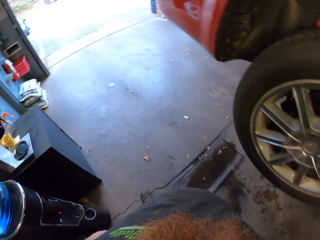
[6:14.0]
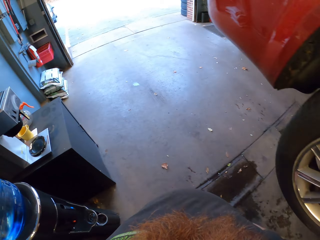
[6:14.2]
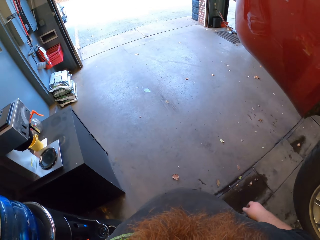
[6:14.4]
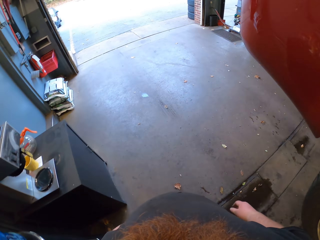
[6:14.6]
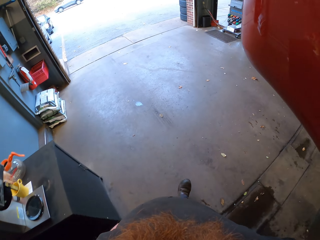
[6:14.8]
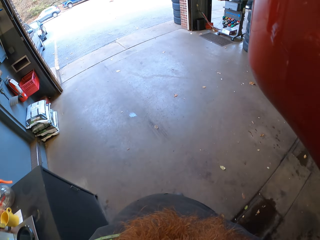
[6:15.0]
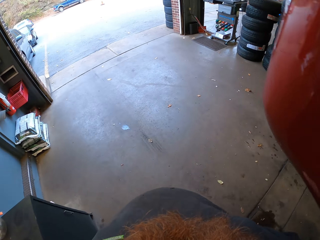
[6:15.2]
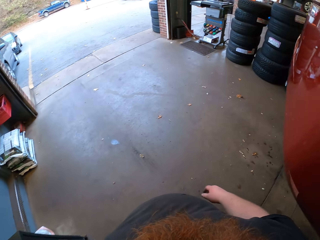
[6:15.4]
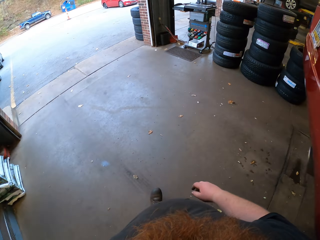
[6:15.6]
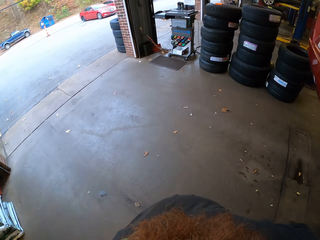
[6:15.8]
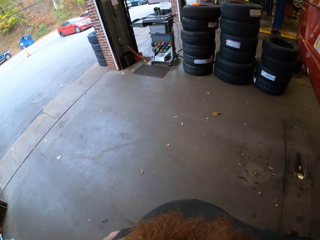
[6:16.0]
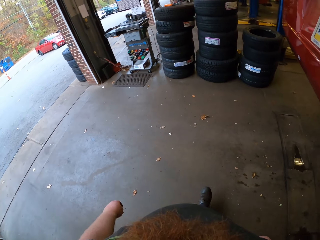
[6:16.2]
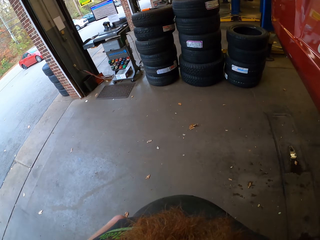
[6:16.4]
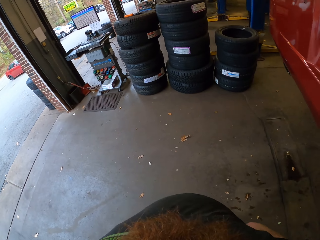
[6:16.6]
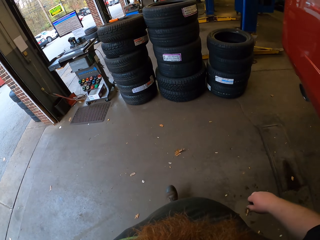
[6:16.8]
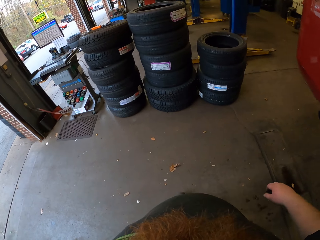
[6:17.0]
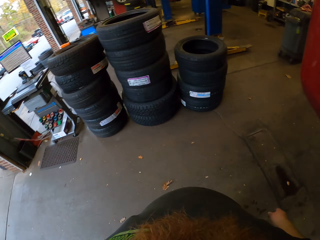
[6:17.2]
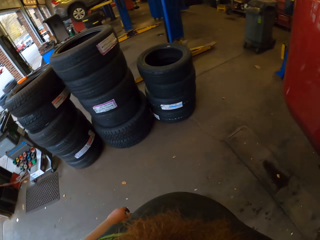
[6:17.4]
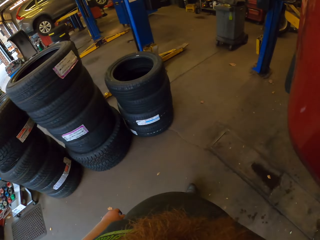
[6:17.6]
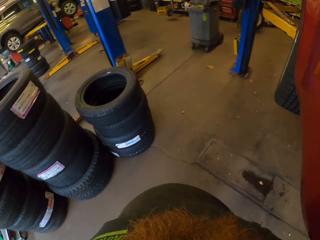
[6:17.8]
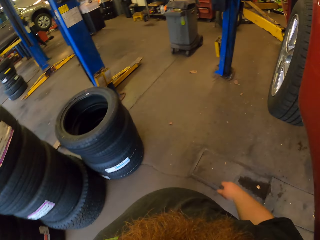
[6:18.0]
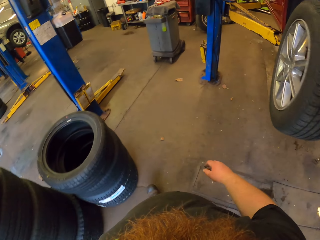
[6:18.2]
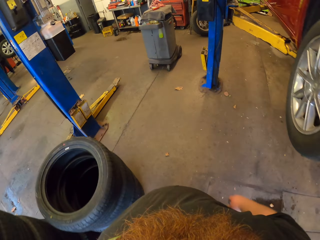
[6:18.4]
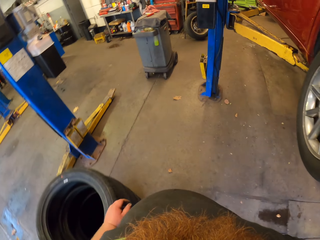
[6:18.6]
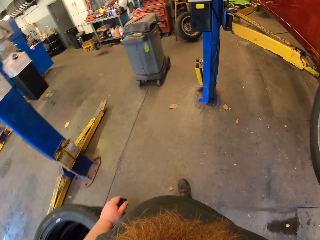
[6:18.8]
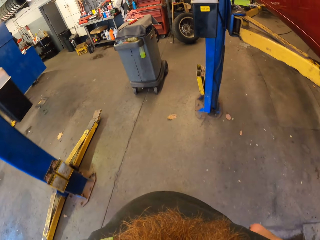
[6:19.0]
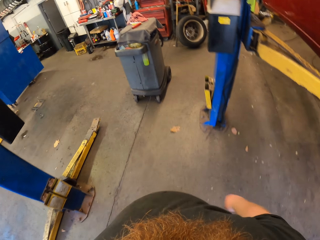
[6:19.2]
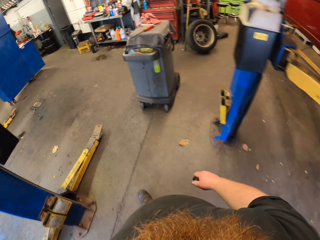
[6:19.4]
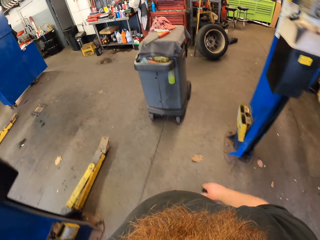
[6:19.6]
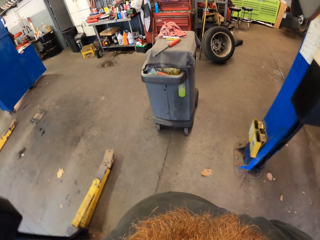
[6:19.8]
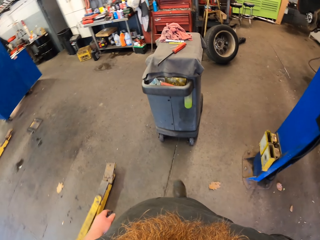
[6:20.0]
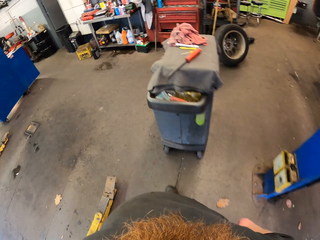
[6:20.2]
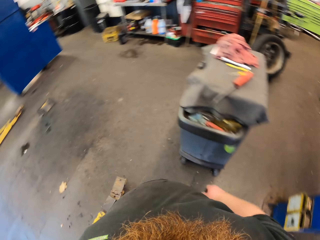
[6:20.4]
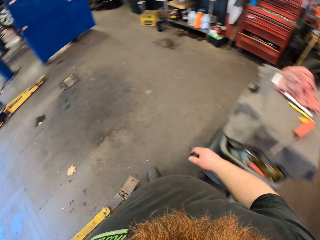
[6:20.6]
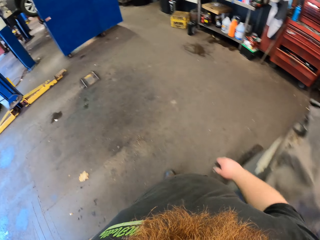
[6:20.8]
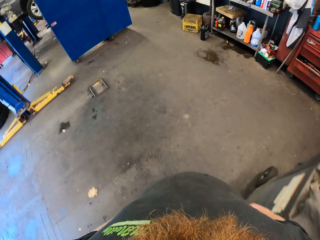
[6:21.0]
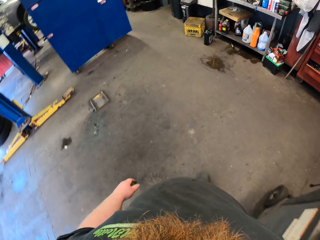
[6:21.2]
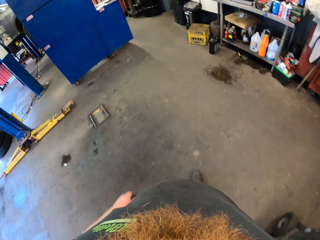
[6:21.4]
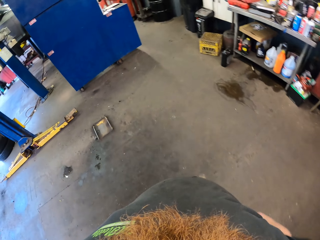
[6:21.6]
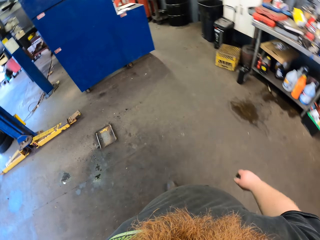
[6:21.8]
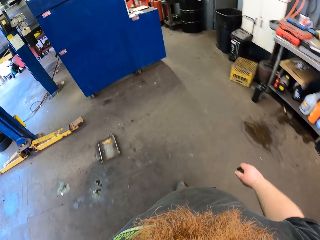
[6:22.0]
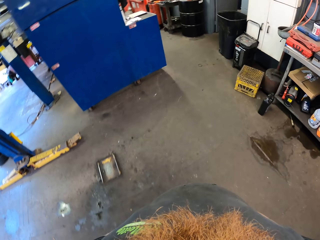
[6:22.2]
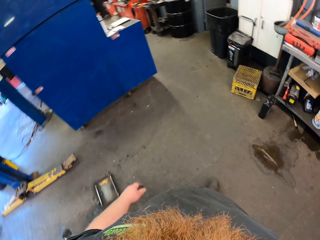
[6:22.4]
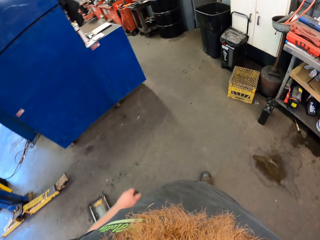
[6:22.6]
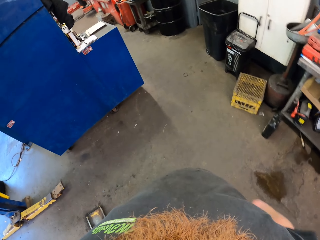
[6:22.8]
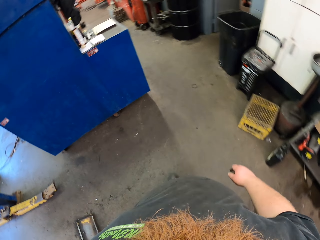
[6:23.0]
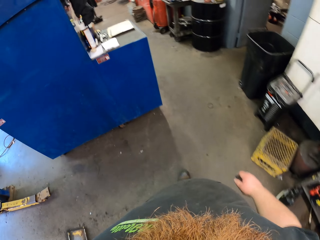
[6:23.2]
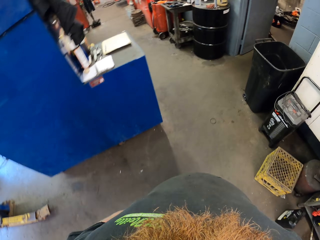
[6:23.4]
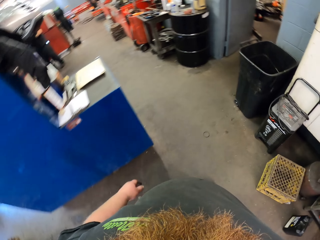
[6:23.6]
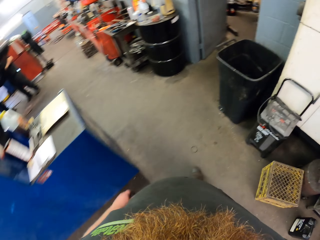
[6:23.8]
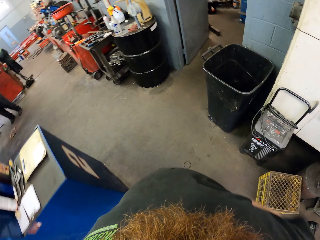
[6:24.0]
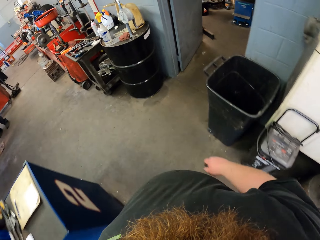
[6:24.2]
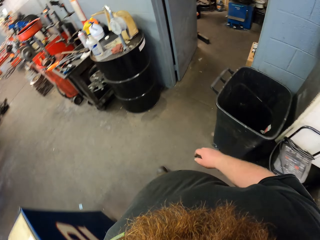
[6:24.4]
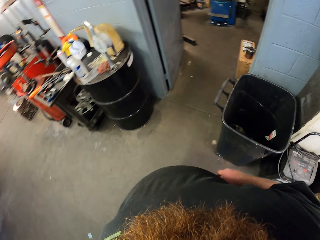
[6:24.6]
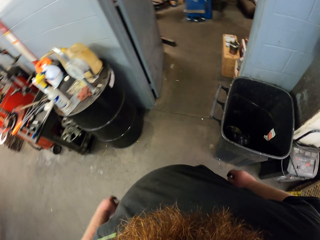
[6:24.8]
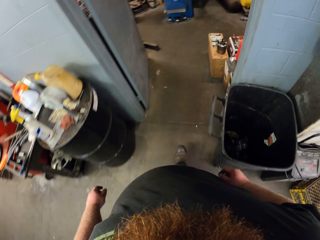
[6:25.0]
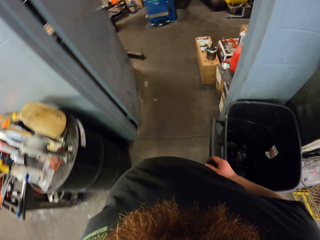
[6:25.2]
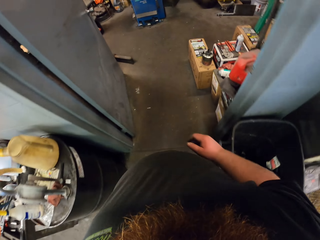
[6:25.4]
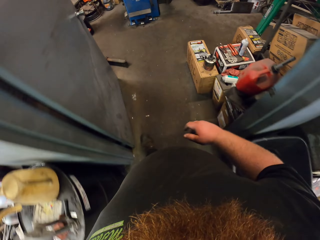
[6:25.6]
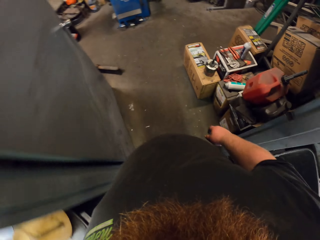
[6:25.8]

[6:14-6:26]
The camera wearer moves around the garage. They walk in the room.

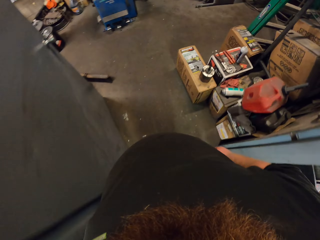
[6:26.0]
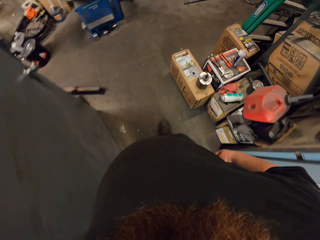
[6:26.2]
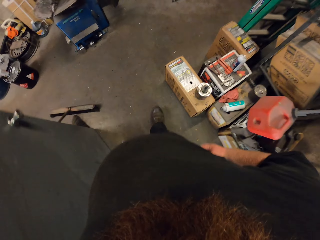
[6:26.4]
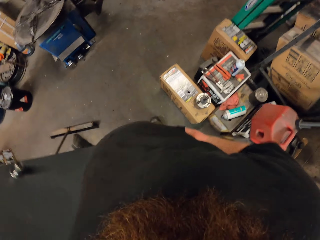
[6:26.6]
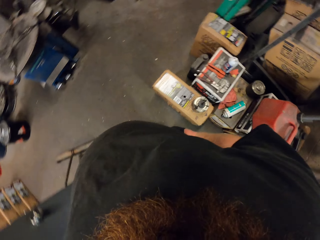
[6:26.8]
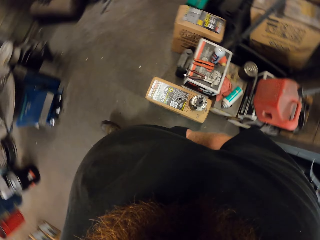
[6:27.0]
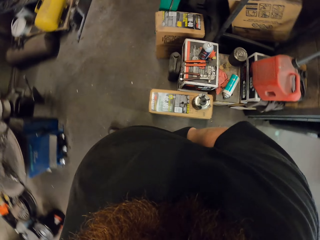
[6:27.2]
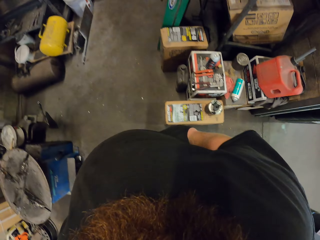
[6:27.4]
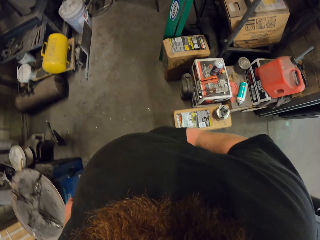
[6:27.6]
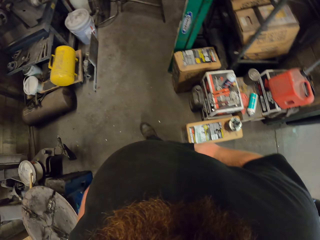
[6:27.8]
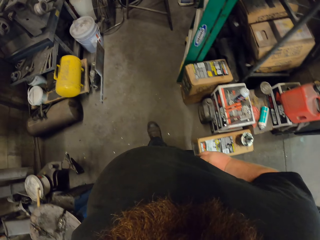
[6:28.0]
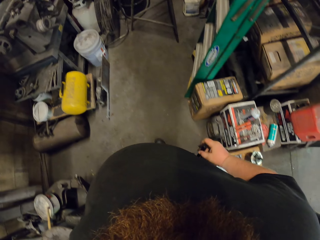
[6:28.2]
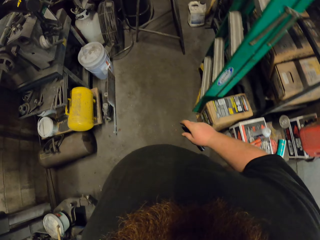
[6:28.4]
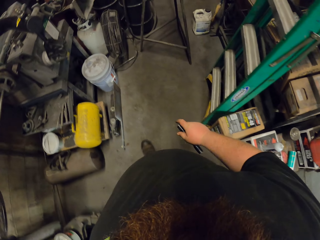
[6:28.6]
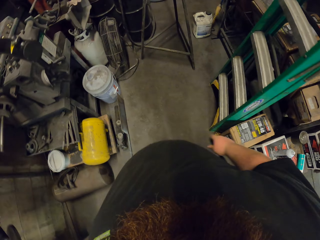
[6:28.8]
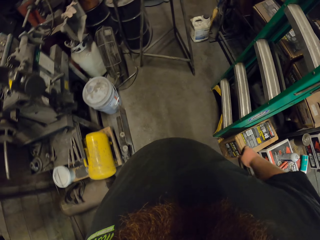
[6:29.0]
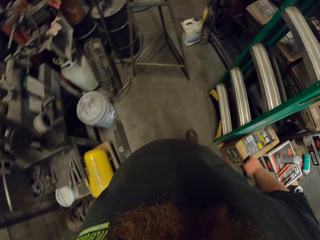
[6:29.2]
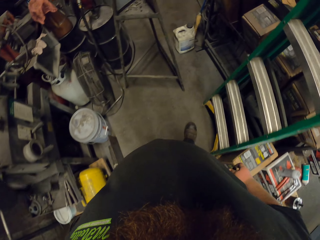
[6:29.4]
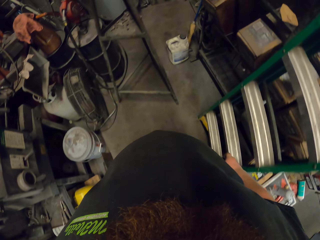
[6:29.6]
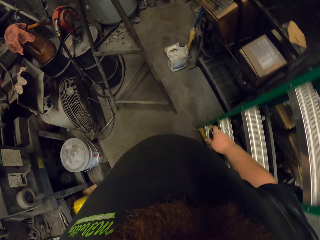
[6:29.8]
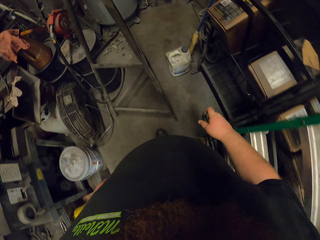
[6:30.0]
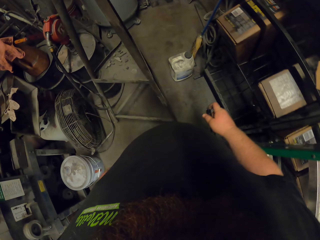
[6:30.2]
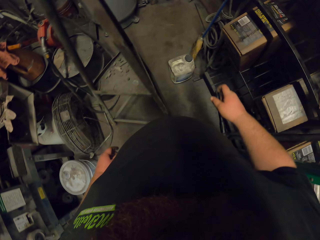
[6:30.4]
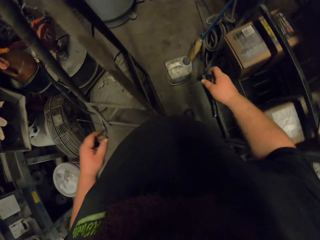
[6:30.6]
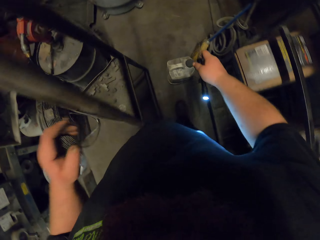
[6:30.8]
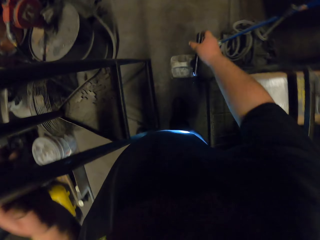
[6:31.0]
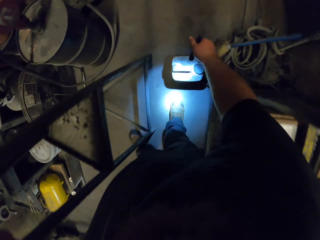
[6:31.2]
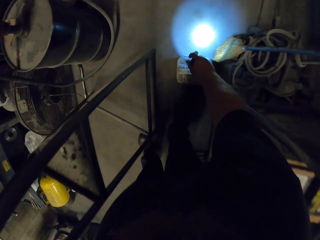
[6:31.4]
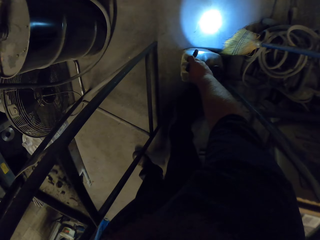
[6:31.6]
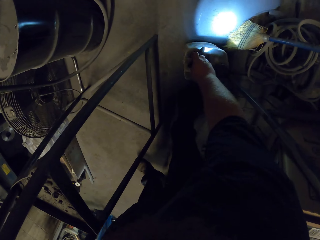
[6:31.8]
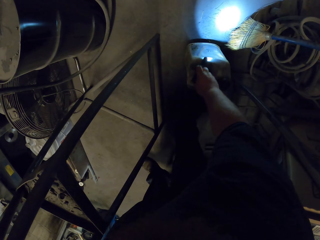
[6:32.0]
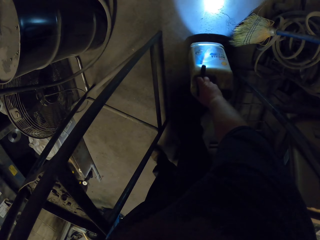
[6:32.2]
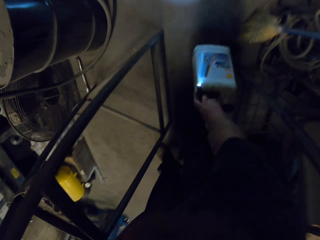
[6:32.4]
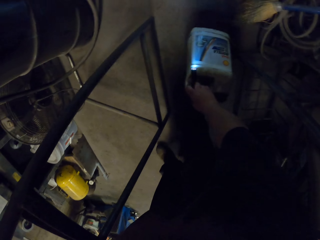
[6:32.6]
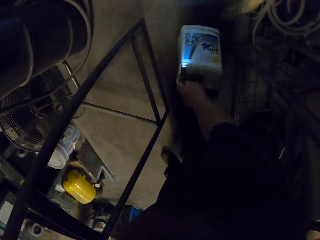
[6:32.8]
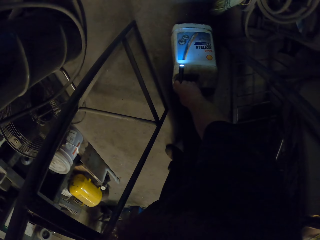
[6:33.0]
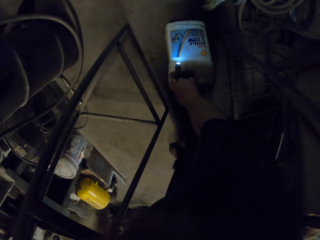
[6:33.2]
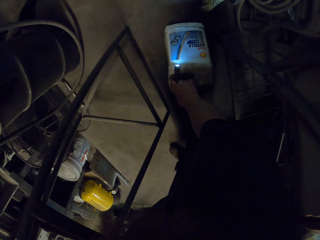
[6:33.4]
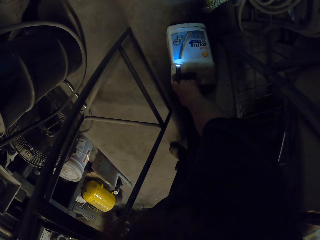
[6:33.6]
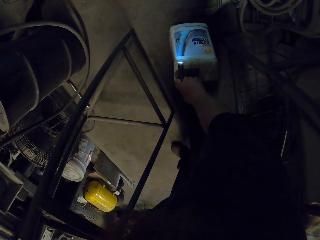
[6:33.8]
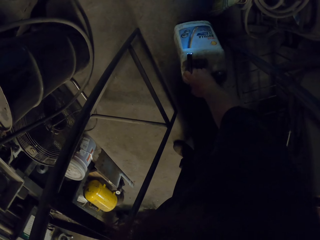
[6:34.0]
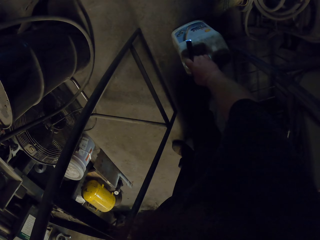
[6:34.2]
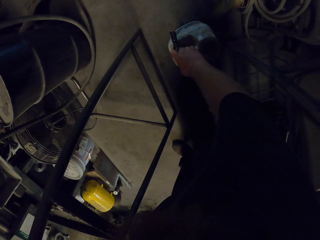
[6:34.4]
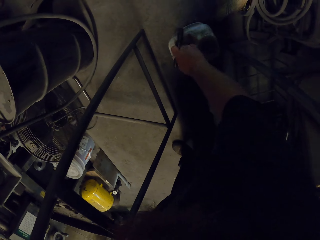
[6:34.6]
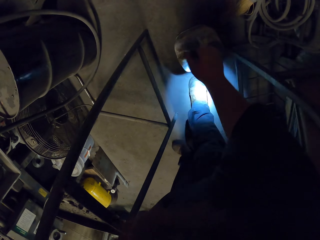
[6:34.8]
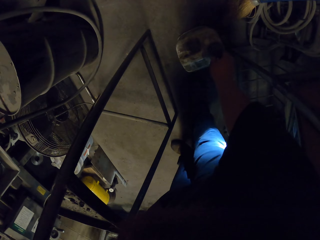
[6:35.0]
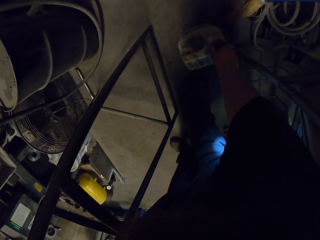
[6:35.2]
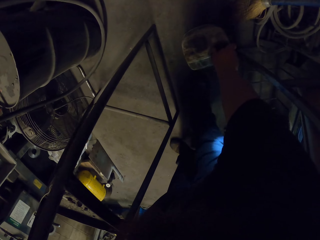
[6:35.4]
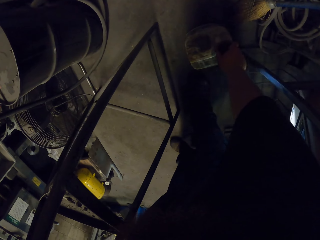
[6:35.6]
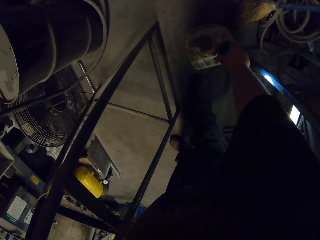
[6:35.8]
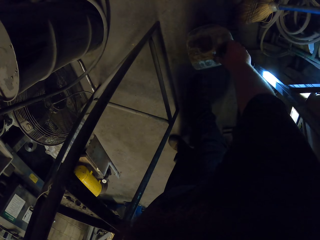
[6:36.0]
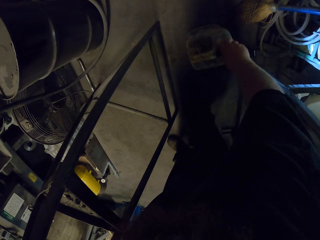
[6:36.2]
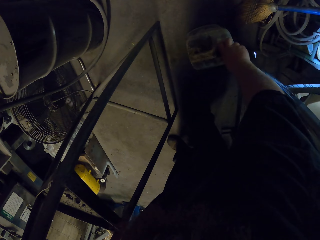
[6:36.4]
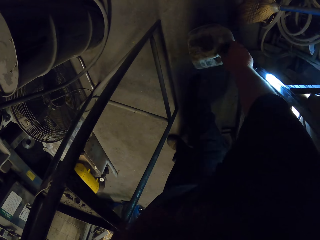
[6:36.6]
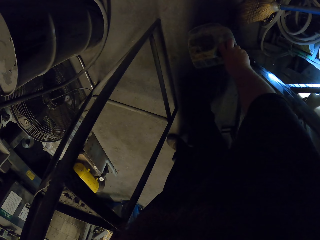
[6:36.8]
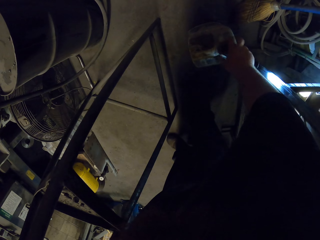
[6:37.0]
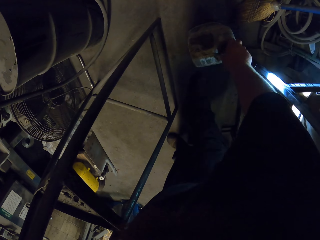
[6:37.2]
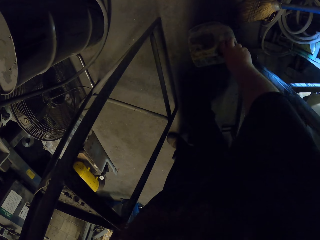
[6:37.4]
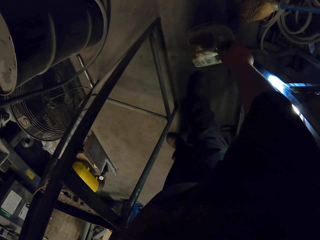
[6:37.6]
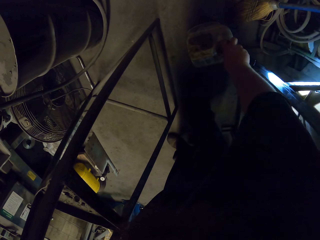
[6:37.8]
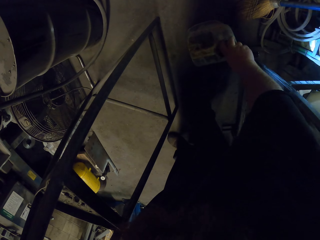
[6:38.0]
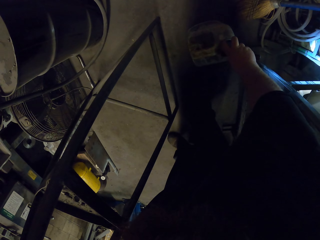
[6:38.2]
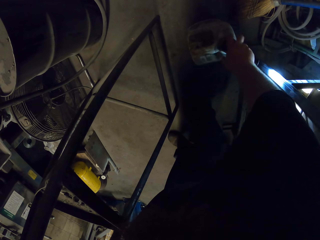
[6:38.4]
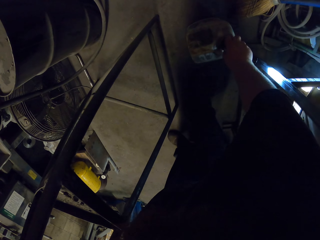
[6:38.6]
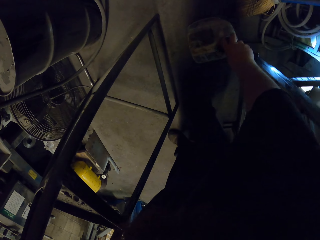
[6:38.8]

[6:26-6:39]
The camera wearer switches on the torch. They pick up a jerrycan, hold the jerrycan and open the jerrycan.
